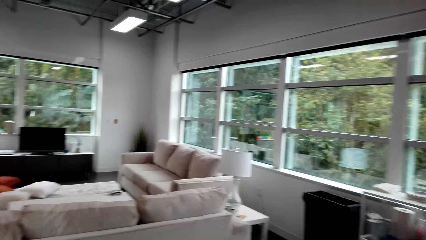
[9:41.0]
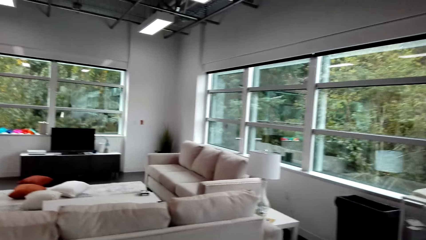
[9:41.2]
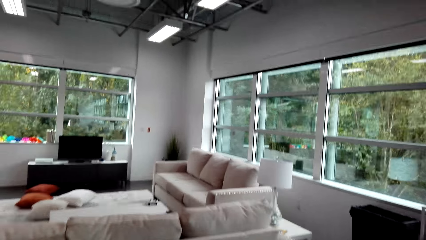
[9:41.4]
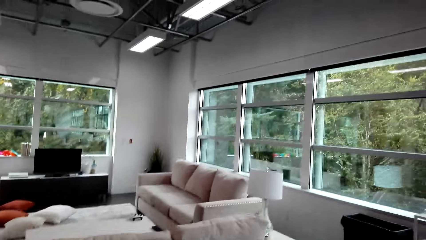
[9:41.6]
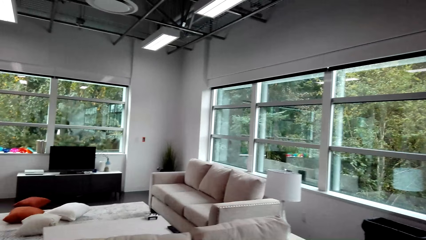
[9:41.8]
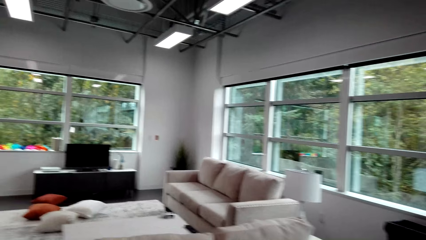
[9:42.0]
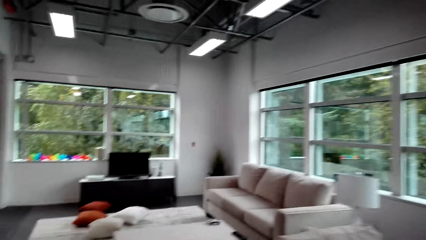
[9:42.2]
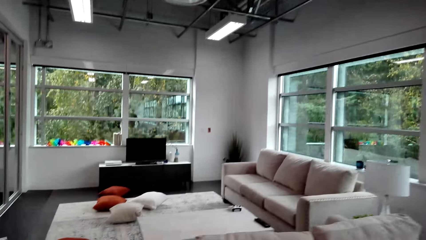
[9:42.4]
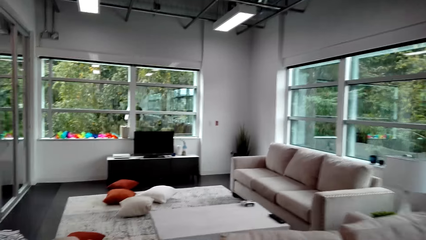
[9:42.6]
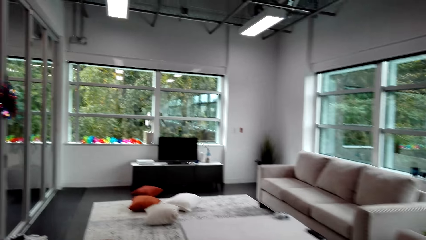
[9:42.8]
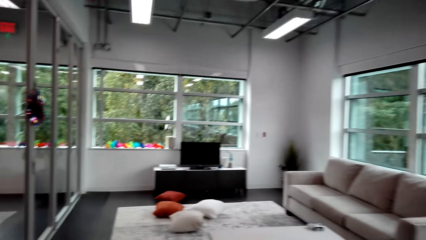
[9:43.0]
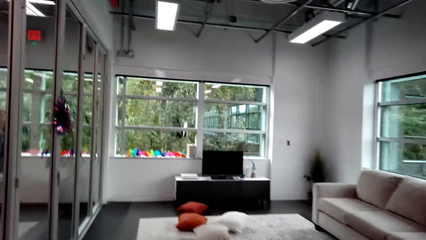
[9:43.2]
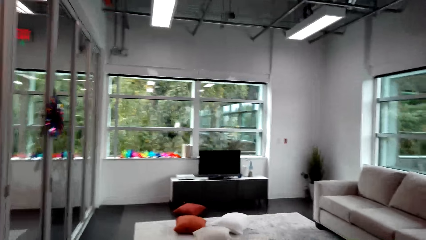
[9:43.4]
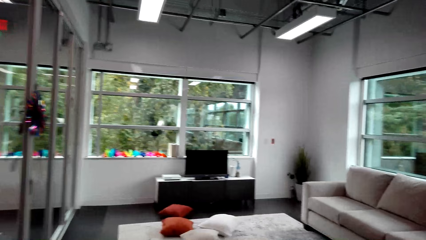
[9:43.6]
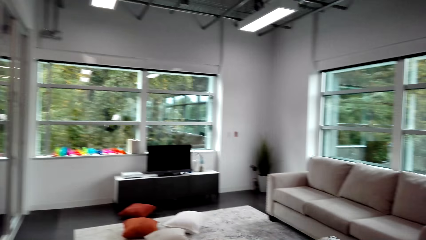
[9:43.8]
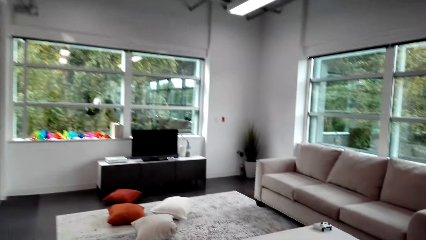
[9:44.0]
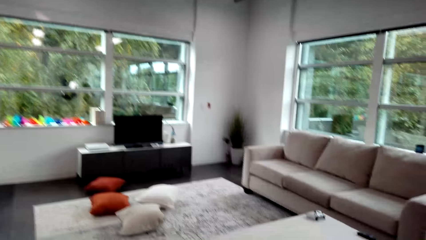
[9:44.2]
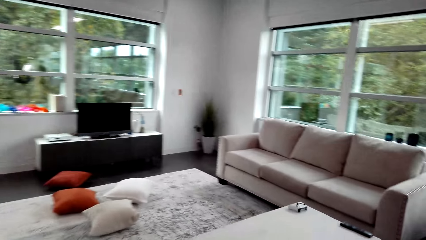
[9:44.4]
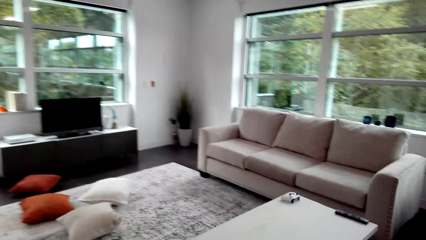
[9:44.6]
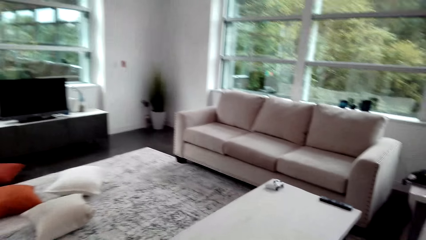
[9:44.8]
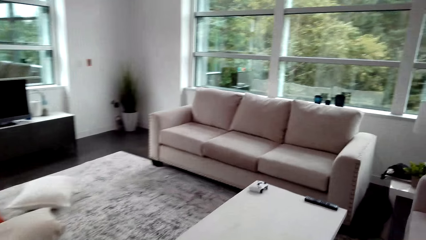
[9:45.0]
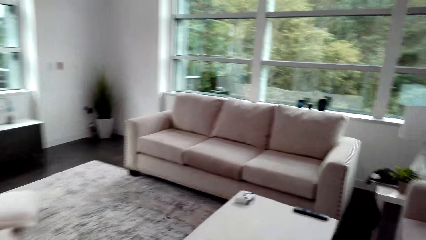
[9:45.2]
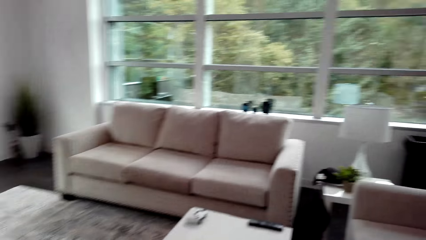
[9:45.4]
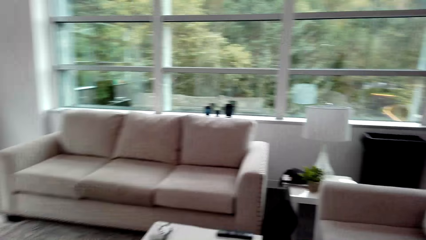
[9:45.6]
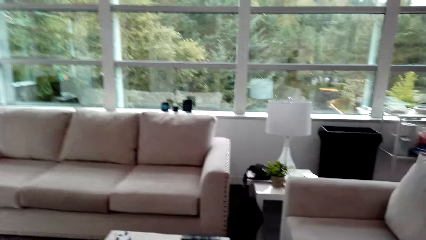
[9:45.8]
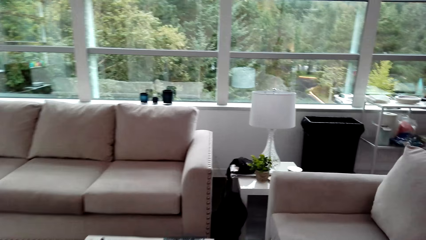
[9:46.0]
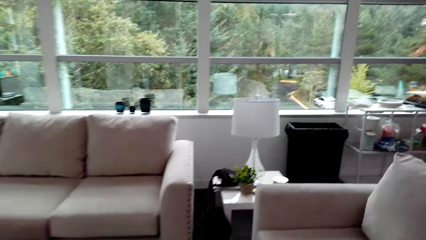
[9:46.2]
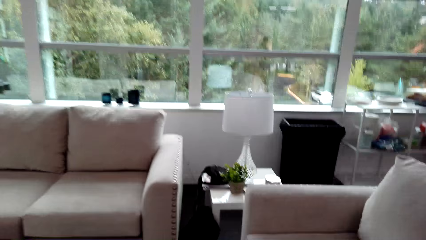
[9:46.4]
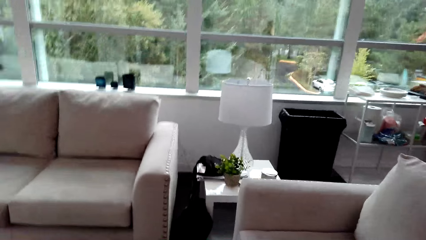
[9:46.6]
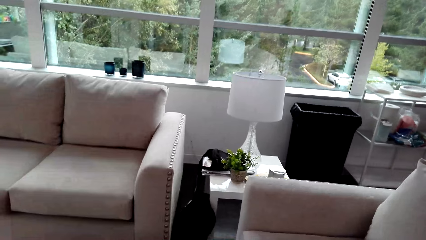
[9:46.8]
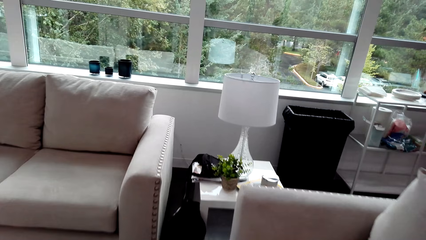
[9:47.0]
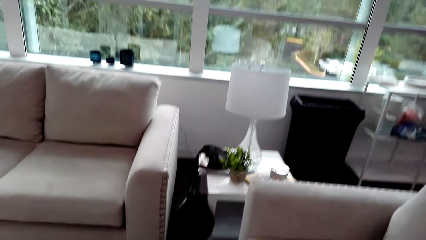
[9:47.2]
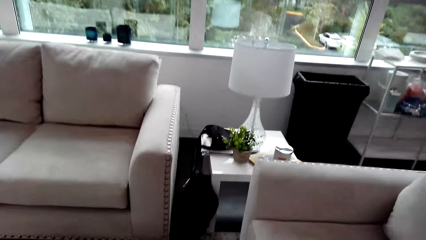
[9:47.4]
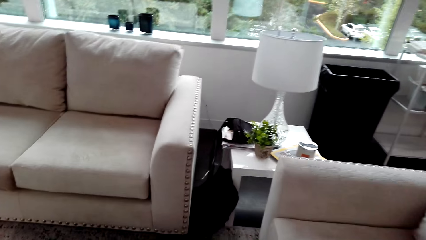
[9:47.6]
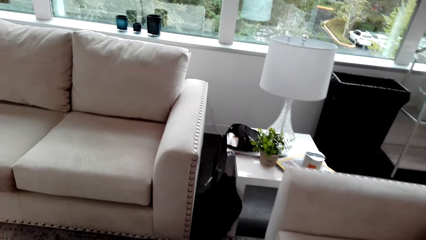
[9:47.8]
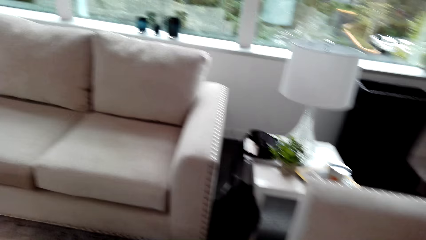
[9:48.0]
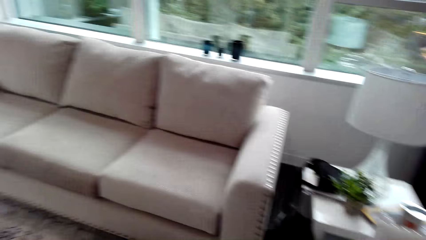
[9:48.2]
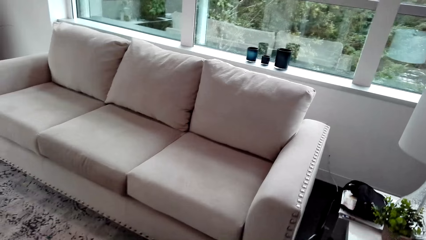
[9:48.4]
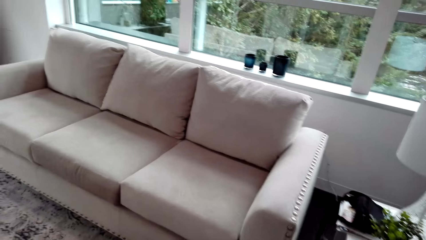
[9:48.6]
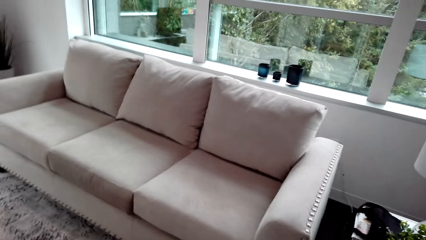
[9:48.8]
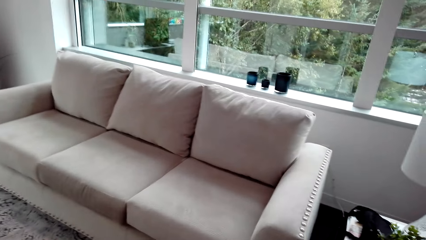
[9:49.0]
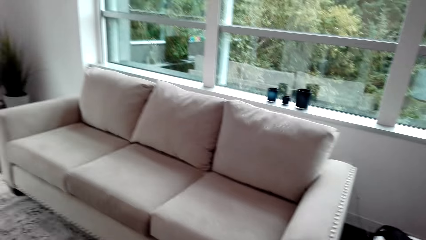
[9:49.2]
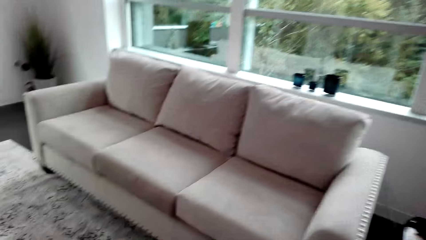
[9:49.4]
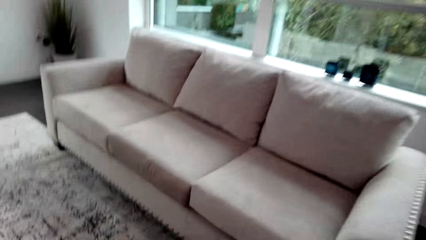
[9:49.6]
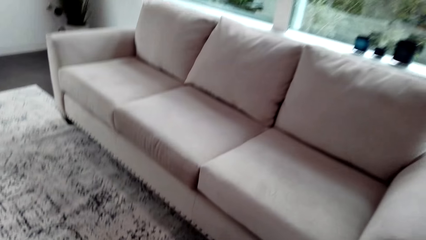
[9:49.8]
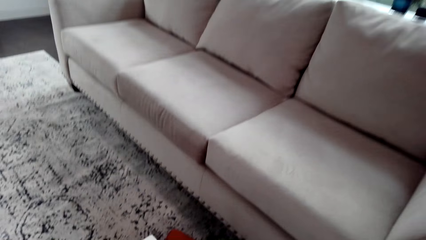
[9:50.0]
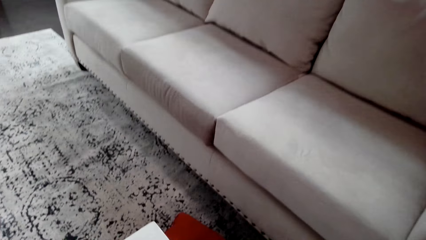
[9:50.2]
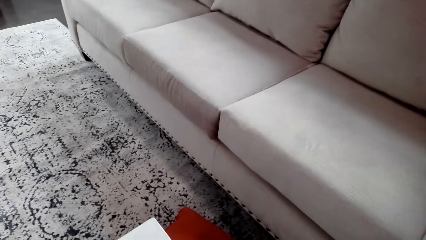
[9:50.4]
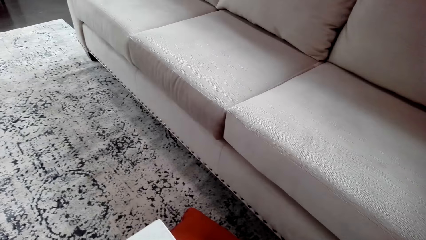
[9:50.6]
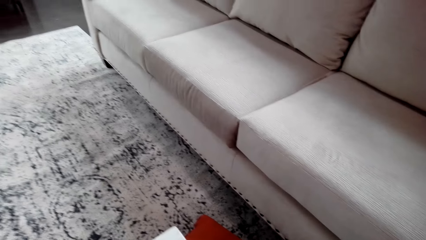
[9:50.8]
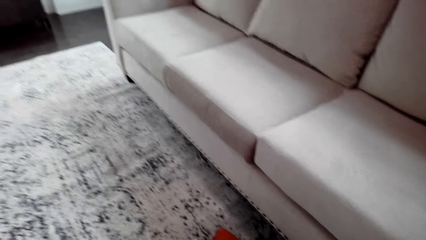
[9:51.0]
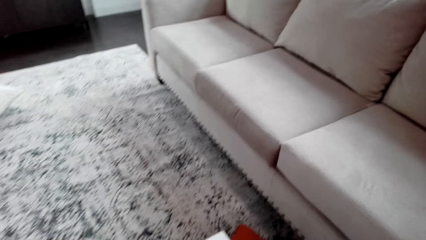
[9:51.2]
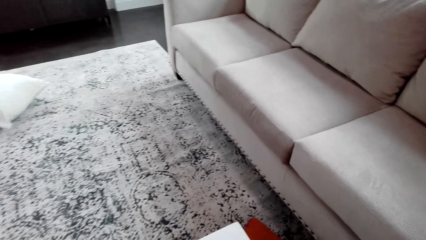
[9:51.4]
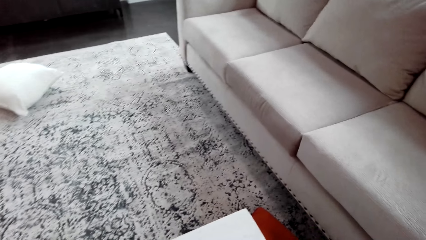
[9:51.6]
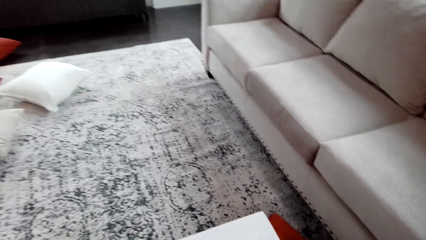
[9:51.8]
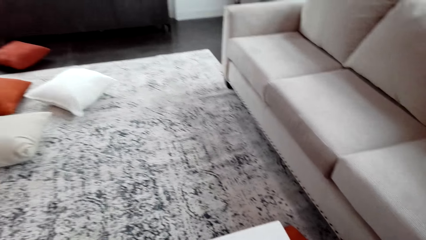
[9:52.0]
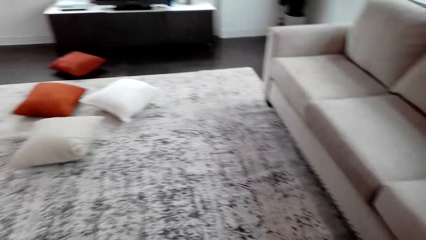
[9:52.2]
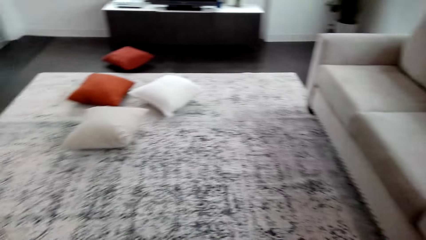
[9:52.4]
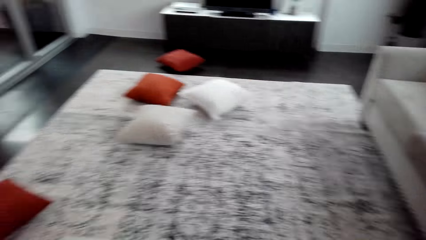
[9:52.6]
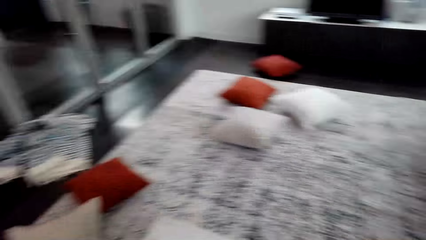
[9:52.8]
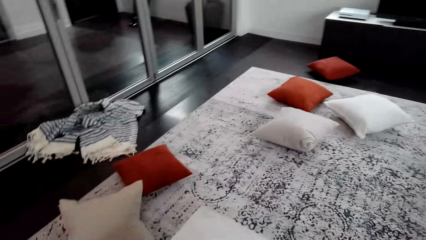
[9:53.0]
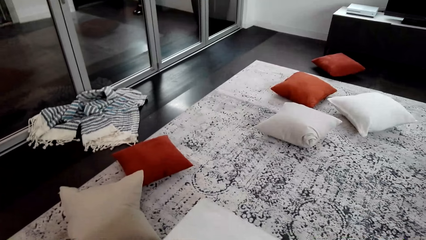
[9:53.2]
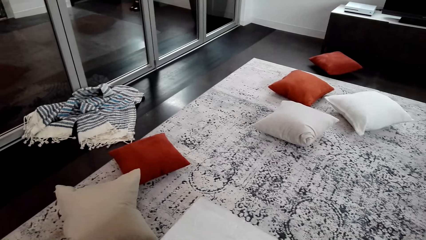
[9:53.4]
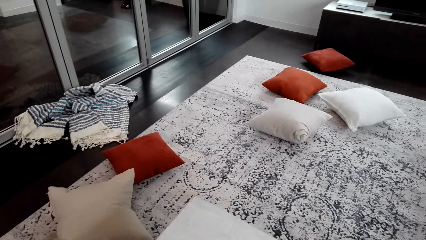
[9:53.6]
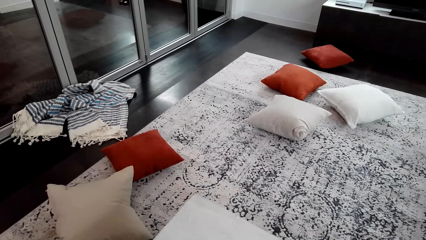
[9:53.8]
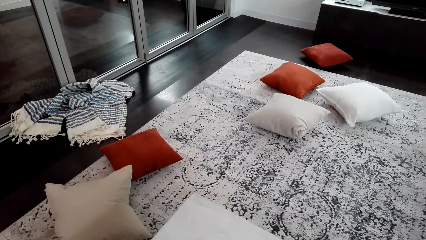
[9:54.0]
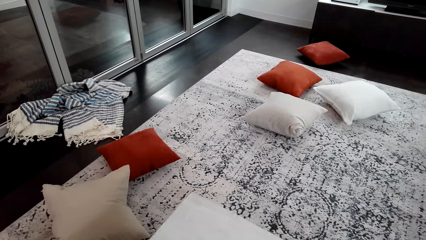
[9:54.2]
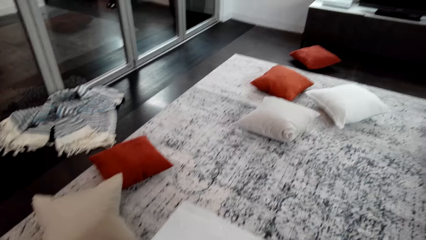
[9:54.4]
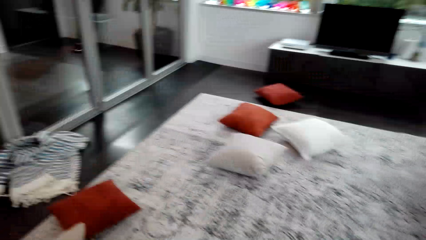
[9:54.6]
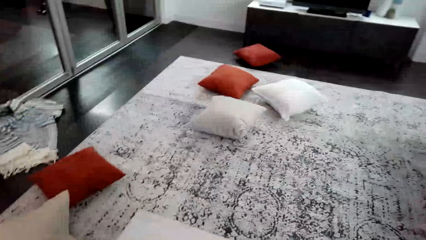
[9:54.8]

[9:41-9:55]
The camera wearer walks around. They look around.
